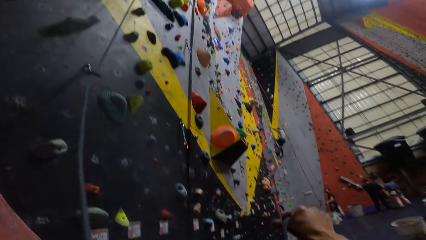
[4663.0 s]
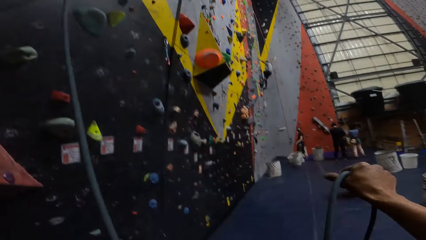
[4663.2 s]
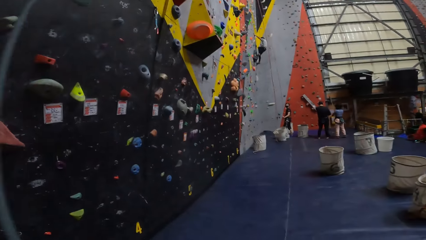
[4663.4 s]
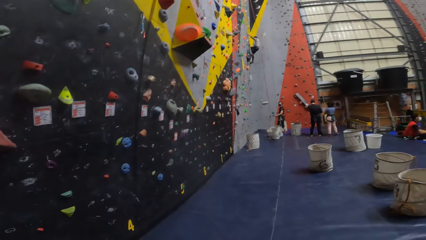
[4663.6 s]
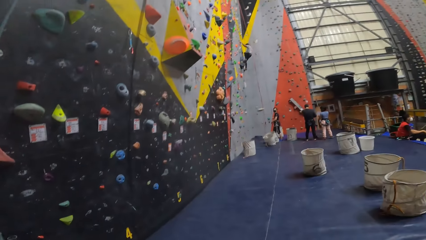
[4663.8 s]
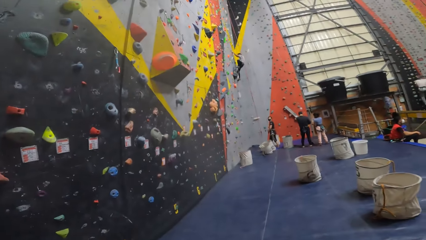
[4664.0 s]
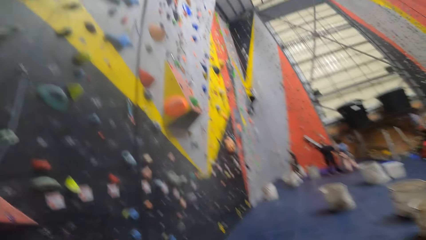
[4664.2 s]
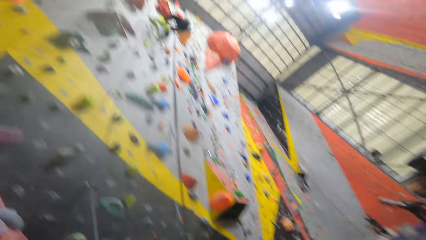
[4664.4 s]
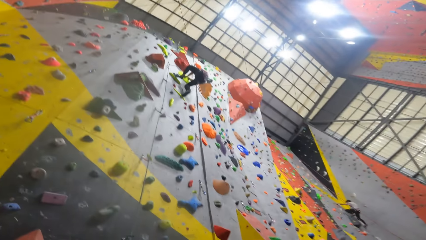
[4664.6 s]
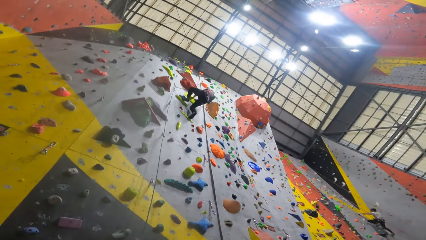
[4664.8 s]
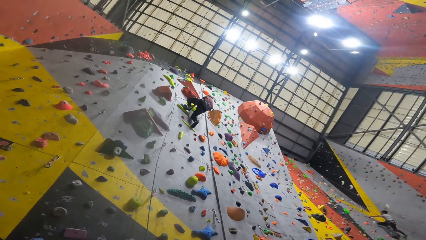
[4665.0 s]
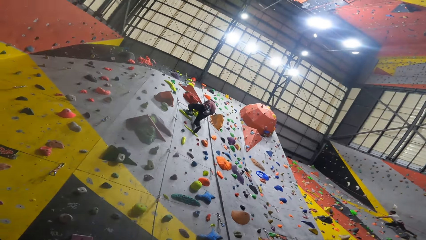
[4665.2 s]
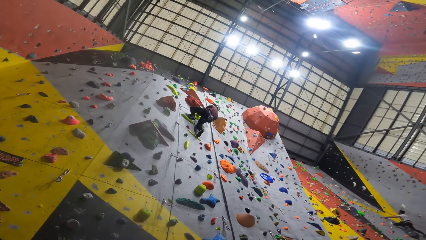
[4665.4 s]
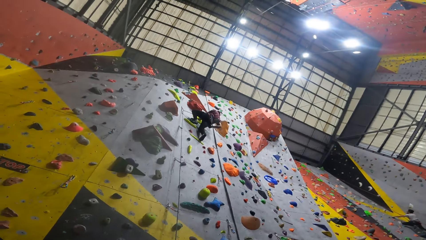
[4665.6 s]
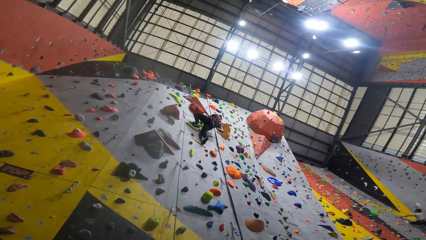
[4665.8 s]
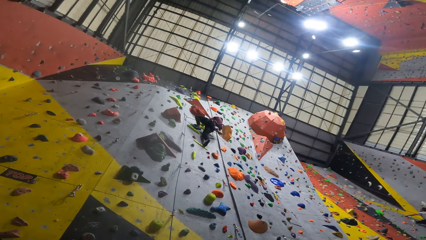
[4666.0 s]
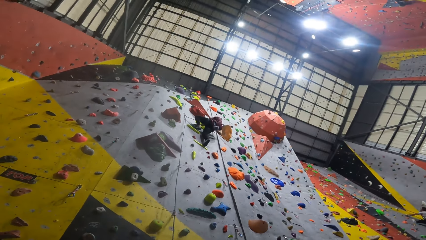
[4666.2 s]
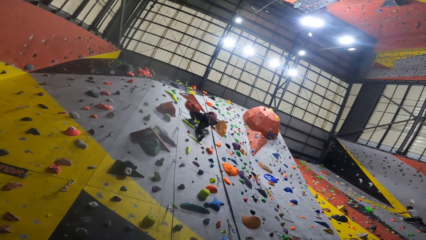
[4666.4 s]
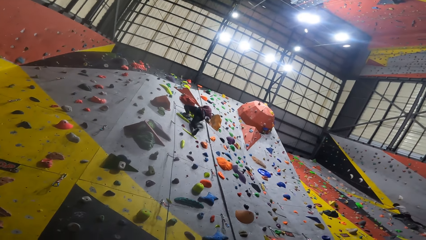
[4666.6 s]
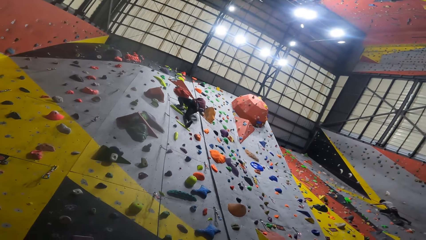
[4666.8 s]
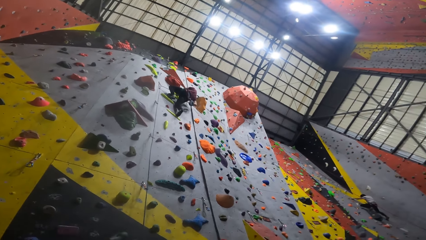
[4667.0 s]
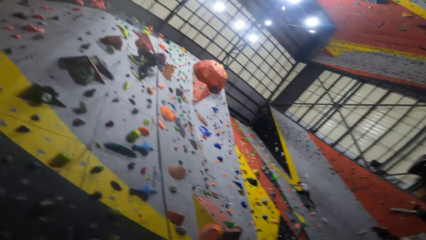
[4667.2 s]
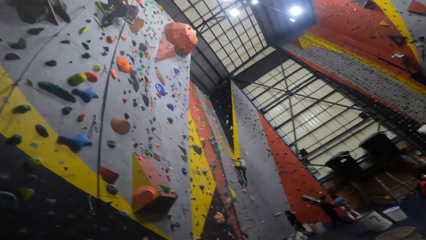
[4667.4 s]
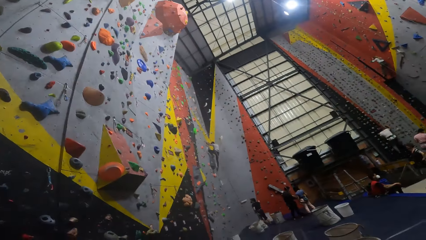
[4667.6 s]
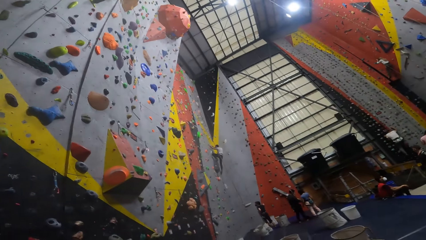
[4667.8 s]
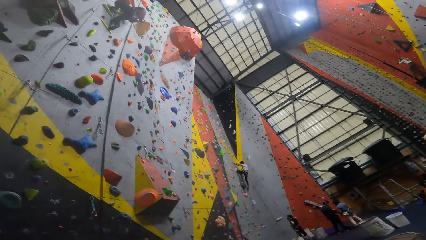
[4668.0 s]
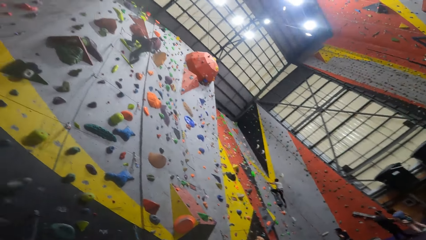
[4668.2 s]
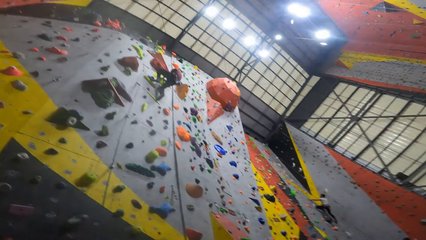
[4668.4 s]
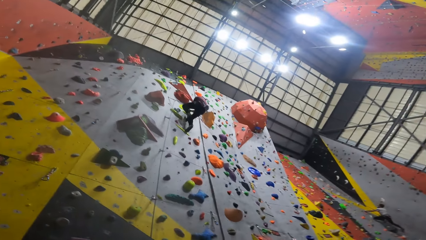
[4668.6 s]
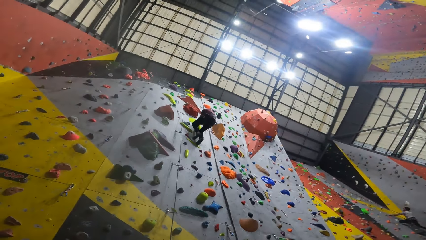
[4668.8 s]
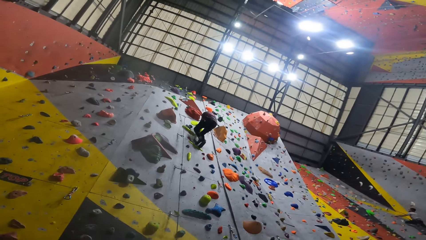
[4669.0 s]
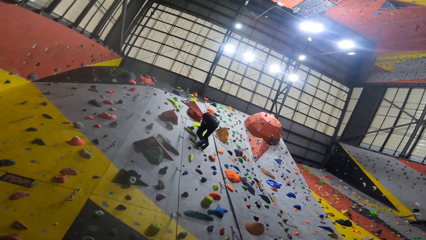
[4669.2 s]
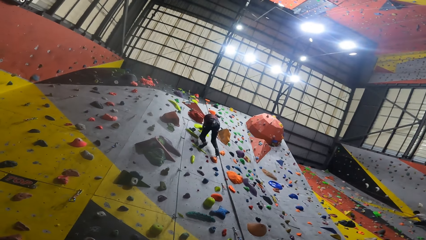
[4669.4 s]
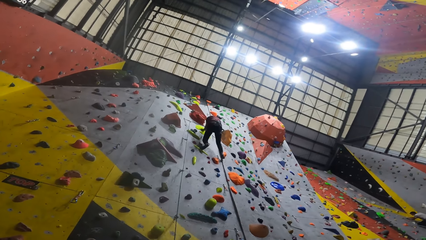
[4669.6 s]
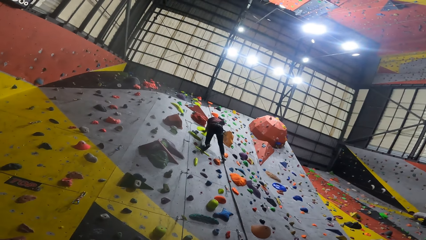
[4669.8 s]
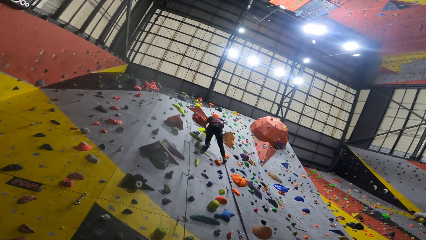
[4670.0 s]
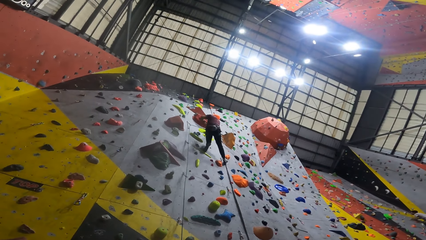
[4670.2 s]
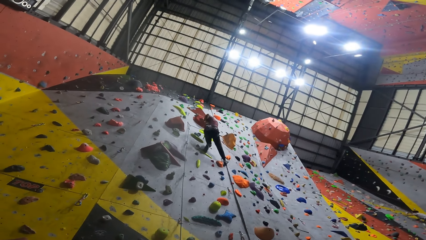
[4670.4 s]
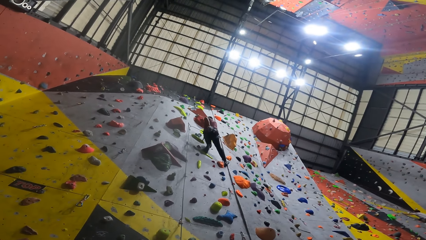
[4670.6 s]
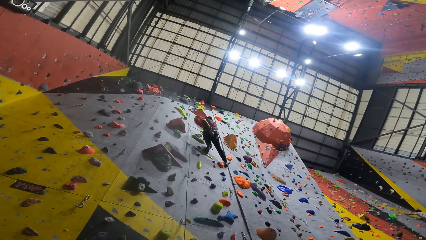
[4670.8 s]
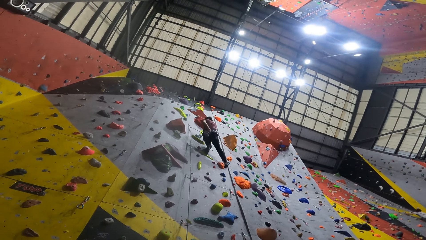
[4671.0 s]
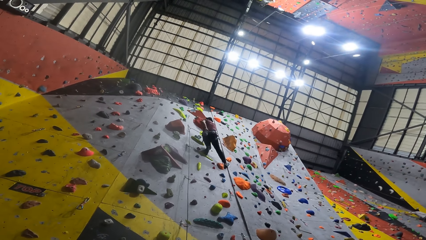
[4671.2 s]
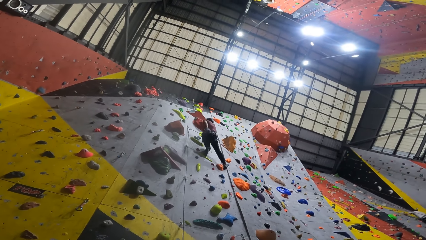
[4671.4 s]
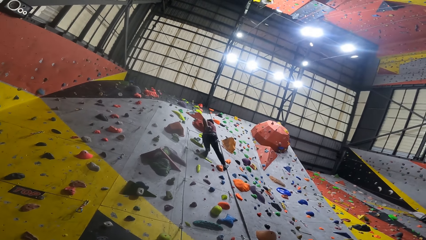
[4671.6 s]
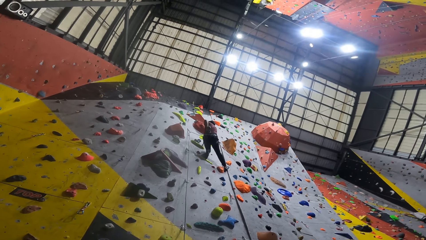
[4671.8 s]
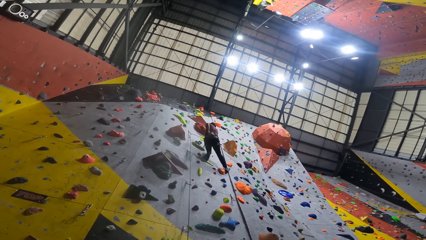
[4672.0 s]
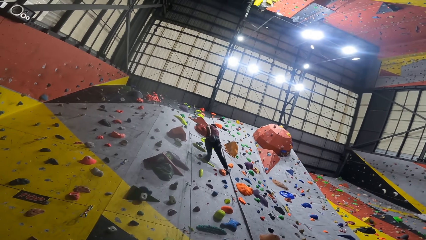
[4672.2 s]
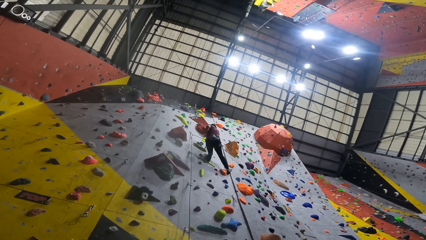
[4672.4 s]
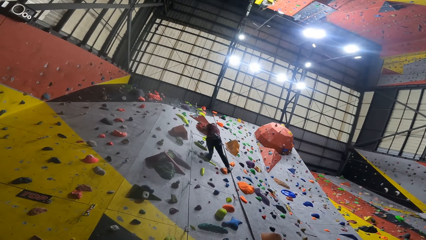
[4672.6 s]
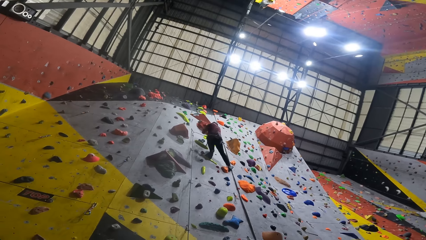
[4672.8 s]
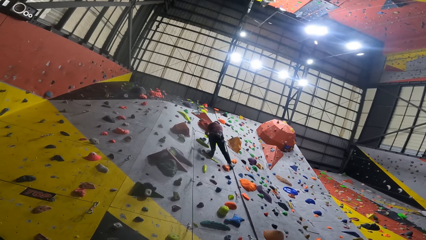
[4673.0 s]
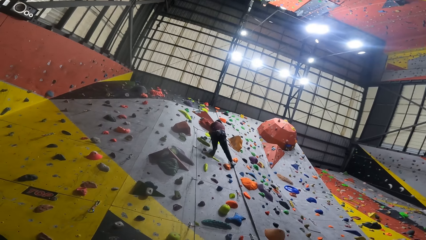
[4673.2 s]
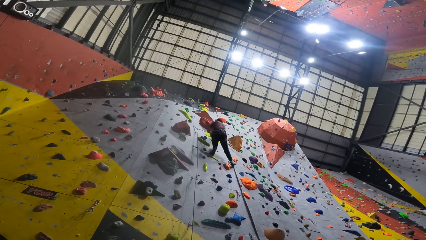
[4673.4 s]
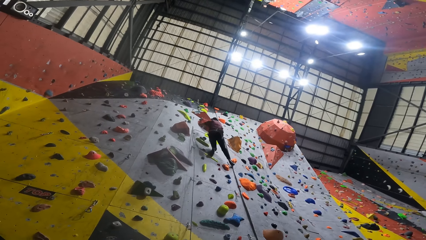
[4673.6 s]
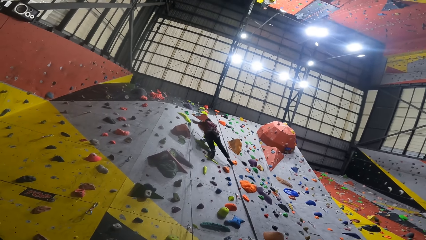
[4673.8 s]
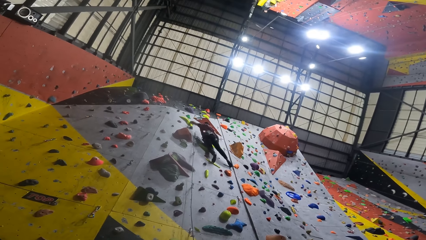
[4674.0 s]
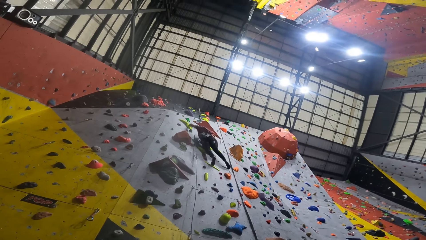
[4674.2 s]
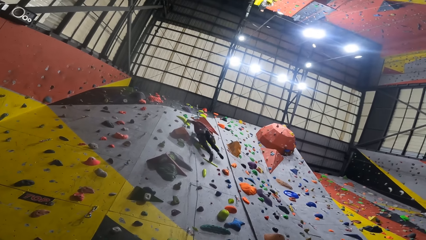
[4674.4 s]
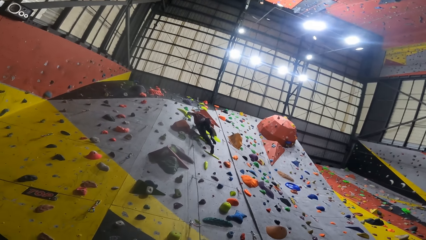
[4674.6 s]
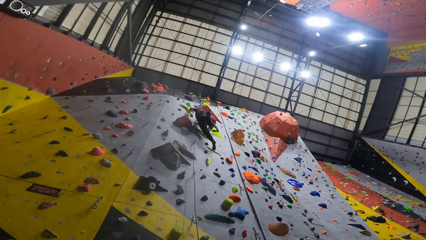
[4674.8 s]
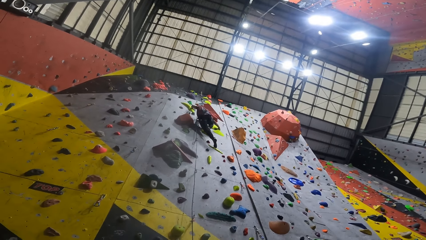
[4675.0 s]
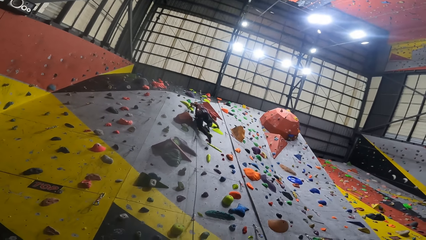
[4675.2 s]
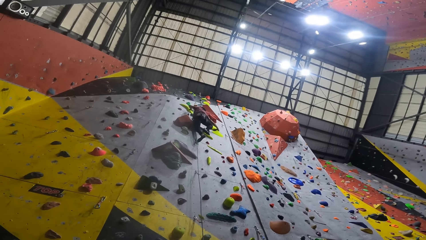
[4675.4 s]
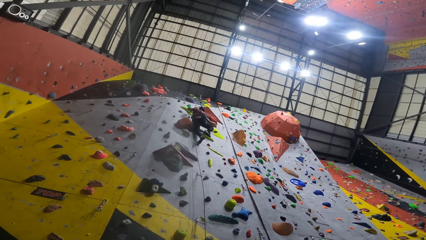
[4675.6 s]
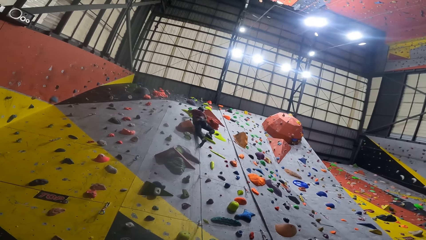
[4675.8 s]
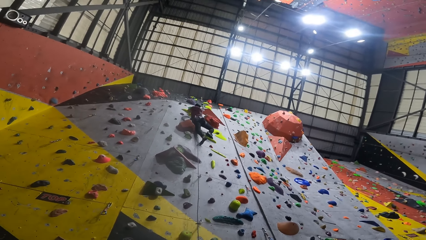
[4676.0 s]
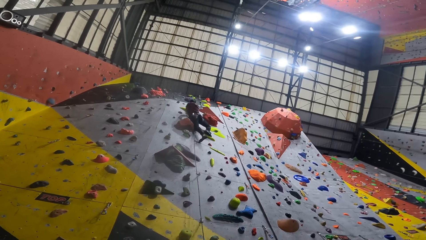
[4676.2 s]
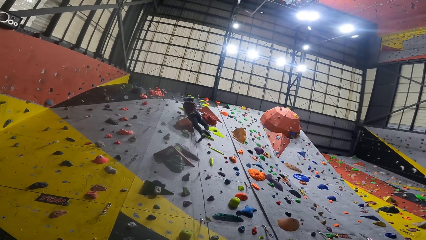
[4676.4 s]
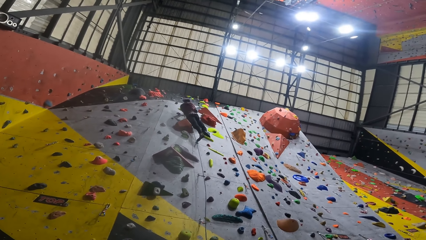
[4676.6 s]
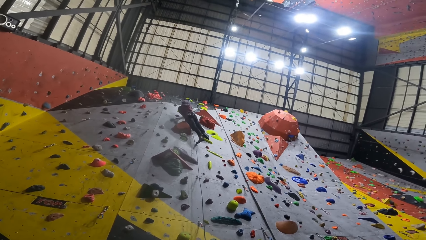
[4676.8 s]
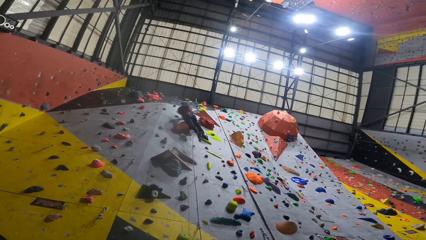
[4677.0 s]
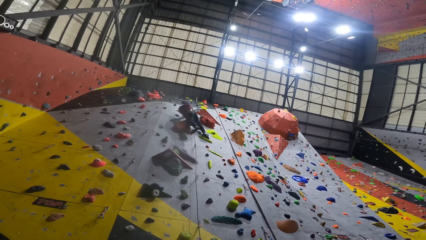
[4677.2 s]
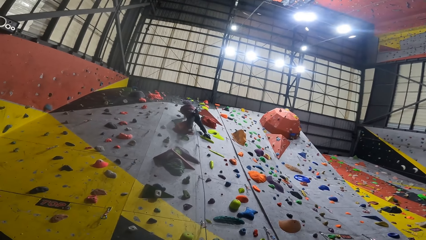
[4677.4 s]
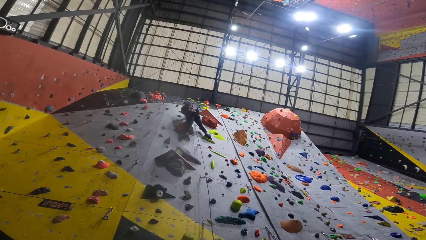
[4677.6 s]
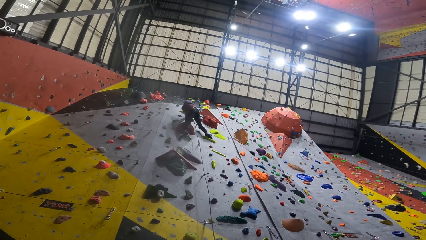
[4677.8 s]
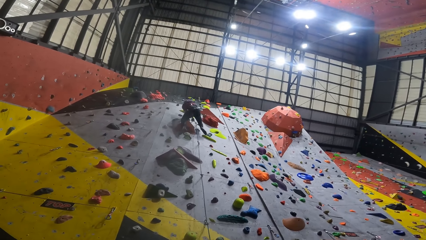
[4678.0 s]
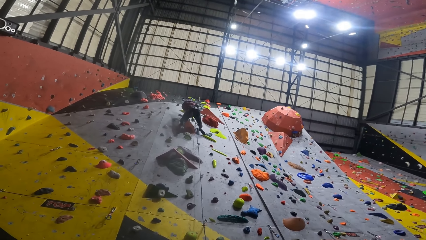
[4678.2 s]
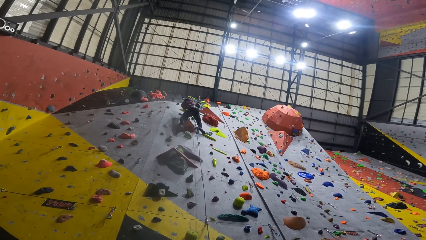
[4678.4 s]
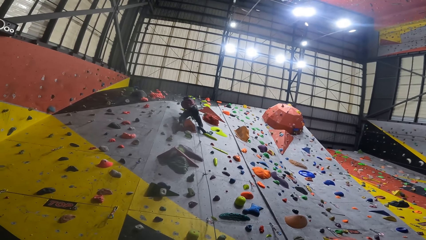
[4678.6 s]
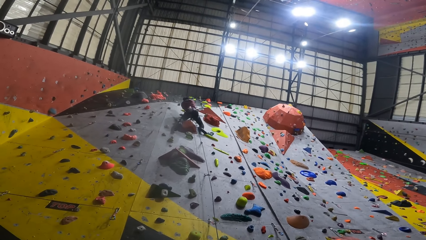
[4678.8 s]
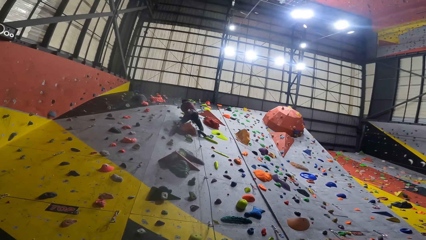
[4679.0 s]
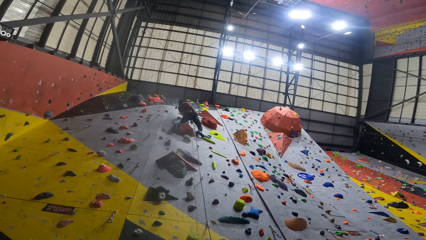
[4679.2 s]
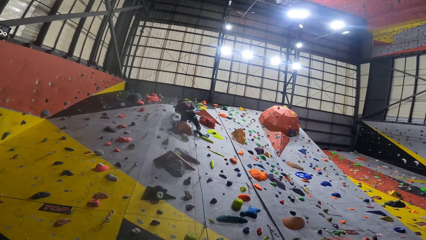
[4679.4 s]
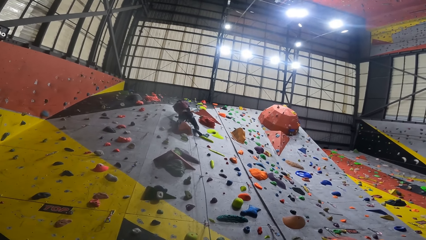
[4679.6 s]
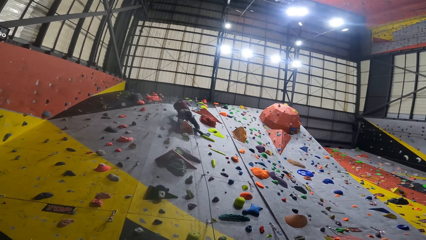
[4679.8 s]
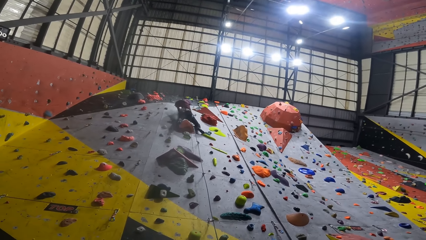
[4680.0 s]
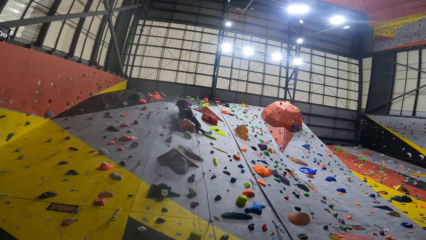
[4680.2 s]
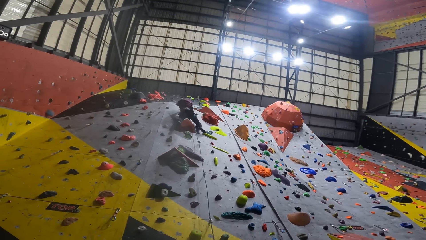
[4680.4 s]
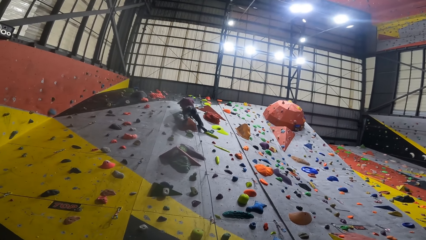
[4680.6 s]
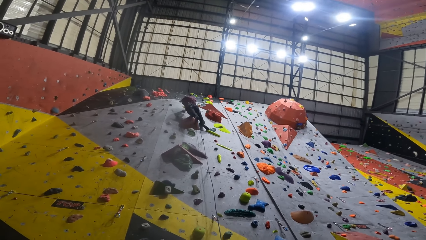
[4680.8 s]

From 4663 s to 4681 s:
The camera wearer looks at a wall. They align the climbing rope. They look at a sponge. They look around the climbing gym. A man climbs the wall. The camera wearer looks at the man. The man picks up a glove. The camera wearer puts on a glove. They look around. The man climbs up, moves a leg, steps on a grip and puts on the glove. The camera wearer watches the man climb. The man moves a hand, moves a leg, steps on the grip, climbs up, moves a leg and climbs up.
